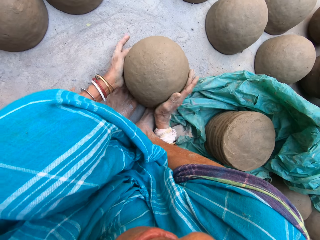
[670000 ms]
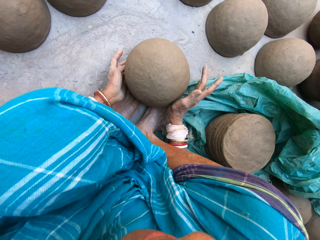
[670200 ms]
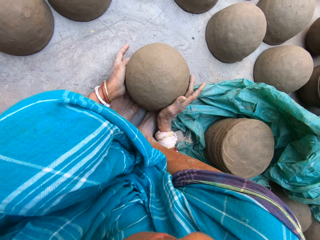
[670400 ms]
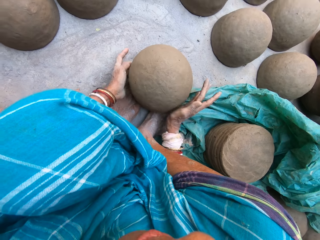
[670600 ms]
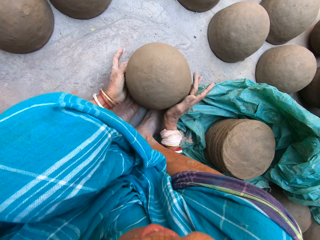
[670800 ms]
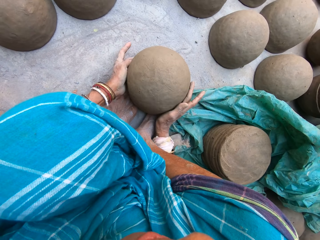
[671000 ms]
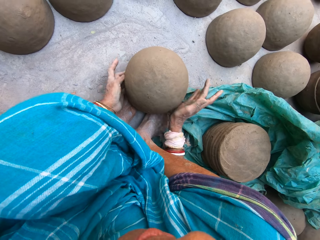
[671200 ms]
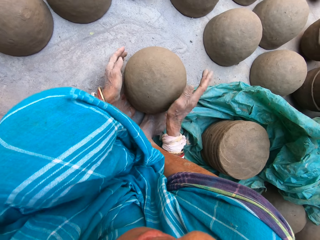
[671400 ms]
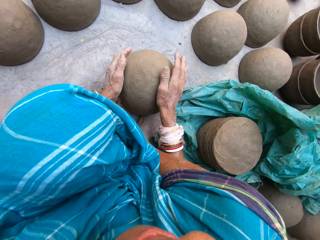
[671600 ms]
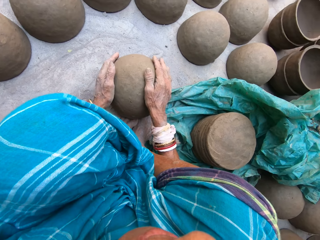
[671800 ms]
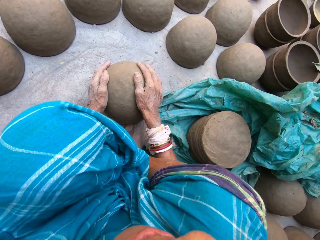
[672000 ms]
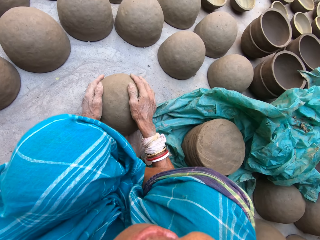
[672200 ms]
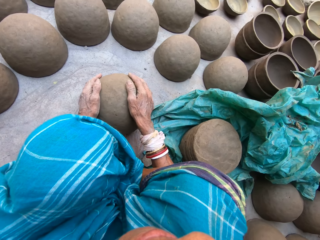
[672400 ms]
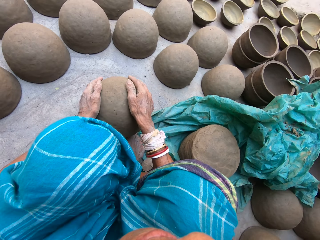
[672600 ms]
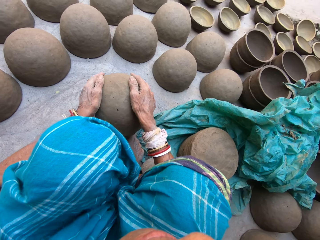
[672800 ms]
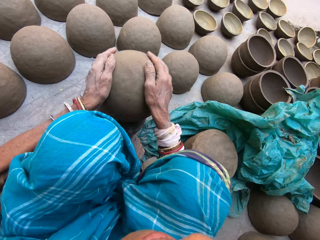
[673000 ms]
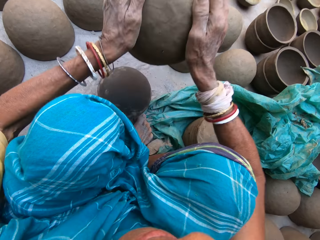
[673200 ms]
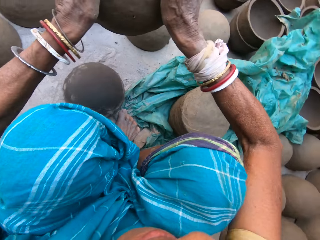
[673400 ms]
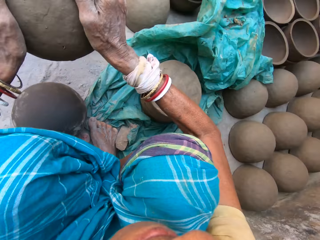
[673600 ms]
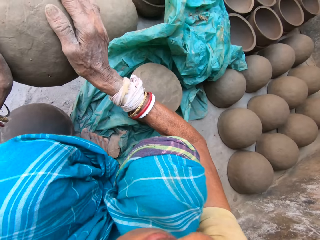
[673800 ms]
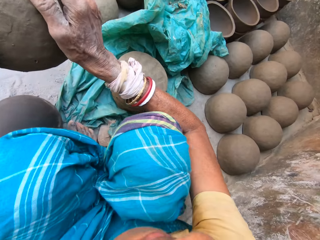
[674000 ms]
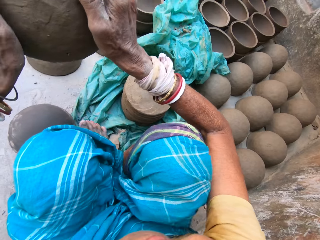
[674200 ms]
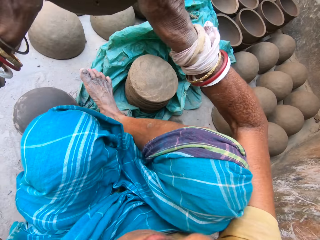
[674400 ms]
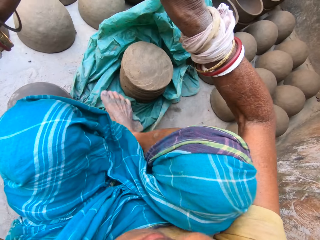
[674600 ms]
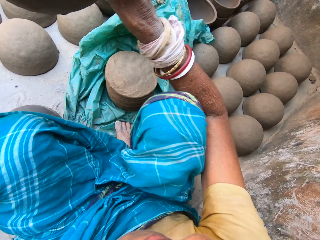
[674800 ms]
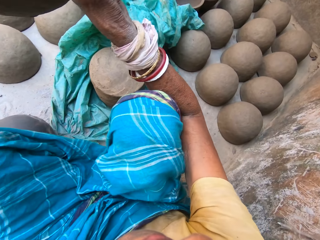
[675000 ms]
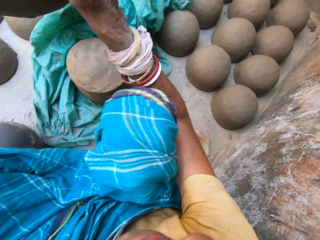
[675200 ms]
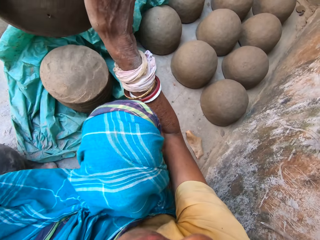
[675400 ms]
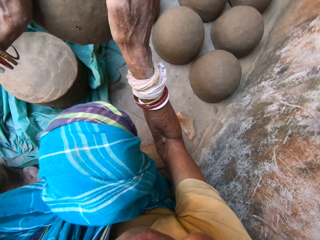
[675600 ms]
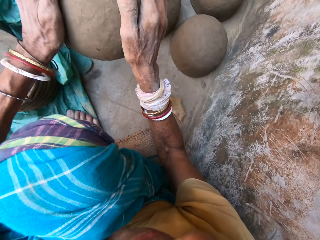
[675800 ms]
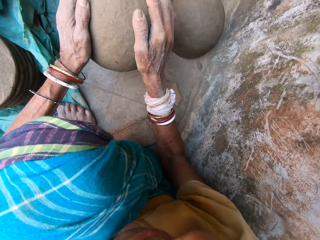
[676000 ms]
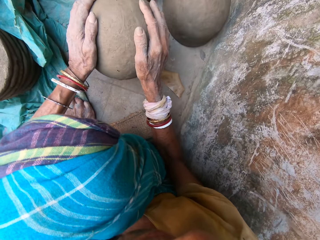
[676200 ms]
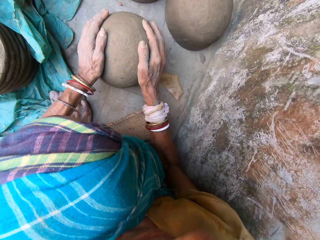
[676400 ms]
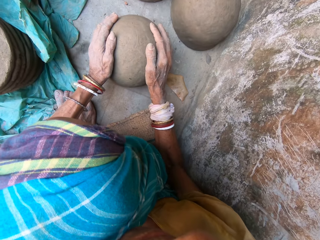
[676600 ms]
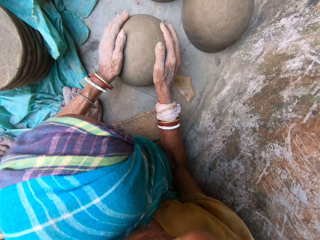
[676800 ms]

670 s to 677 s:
The camera wearer talks. They pick up the clay pot from the wooden block. They step on the polythene bag on the floor. They place the clay pot on the ground.

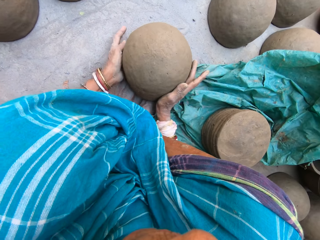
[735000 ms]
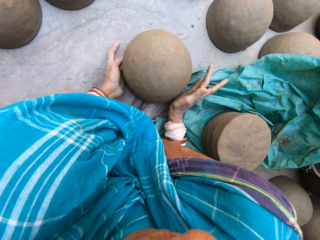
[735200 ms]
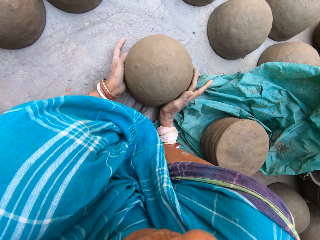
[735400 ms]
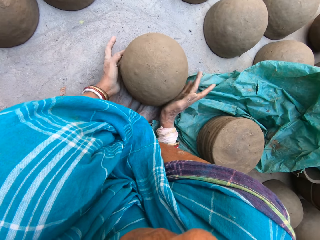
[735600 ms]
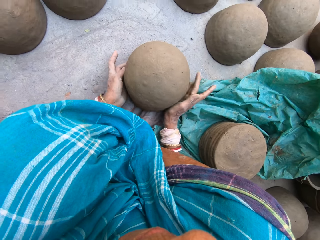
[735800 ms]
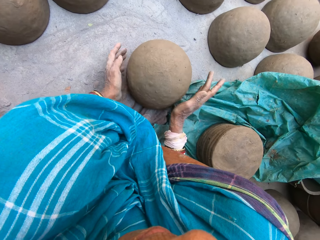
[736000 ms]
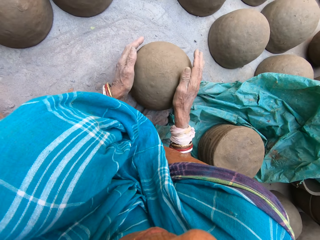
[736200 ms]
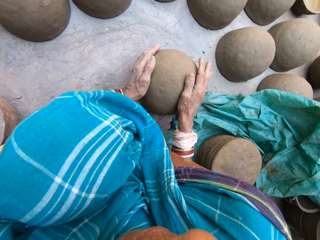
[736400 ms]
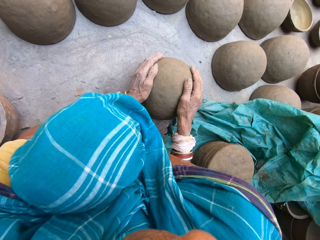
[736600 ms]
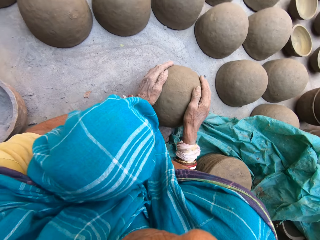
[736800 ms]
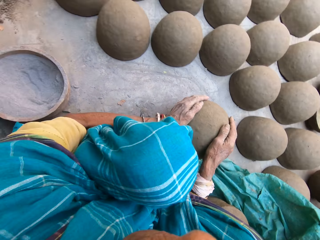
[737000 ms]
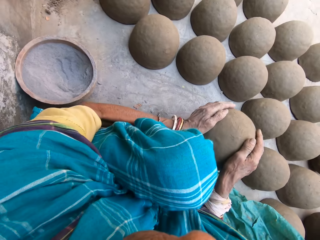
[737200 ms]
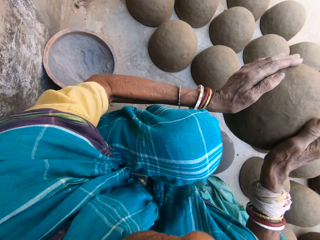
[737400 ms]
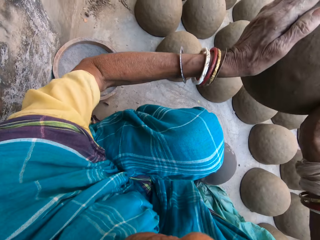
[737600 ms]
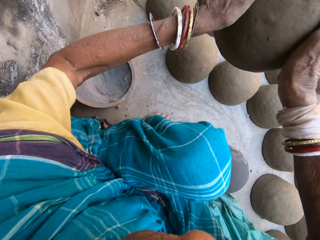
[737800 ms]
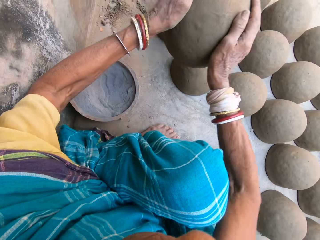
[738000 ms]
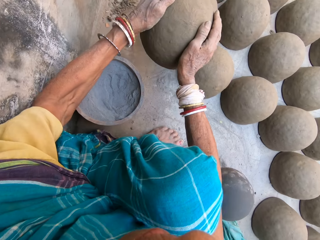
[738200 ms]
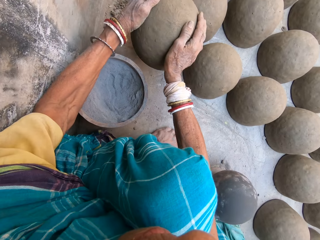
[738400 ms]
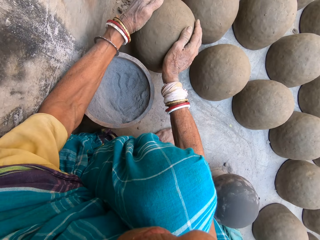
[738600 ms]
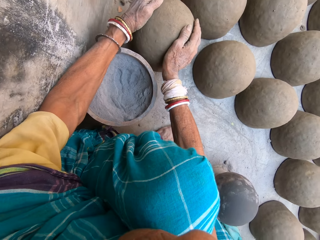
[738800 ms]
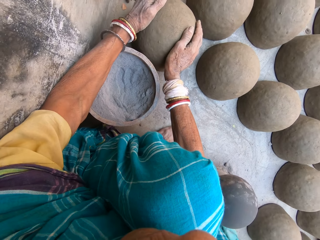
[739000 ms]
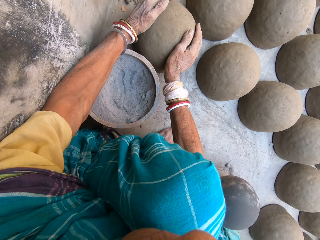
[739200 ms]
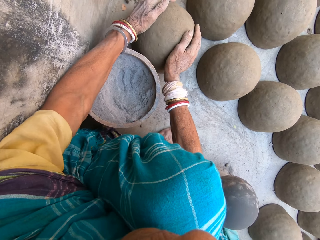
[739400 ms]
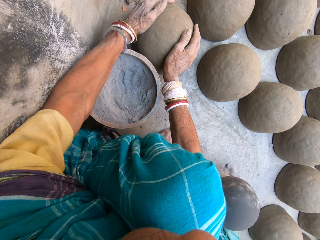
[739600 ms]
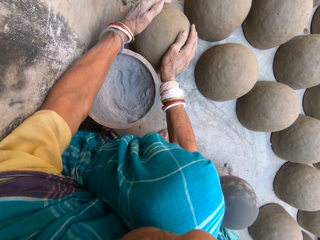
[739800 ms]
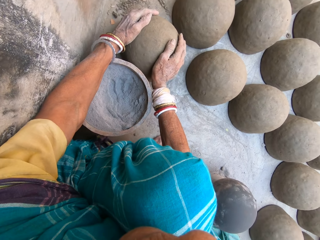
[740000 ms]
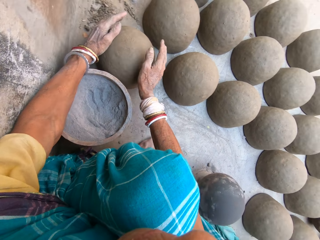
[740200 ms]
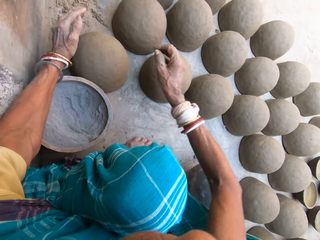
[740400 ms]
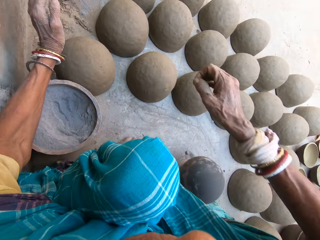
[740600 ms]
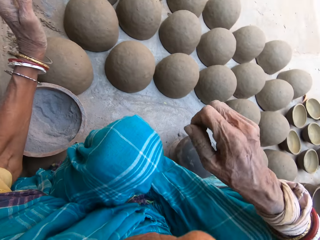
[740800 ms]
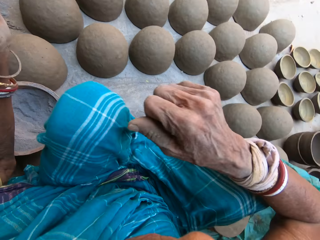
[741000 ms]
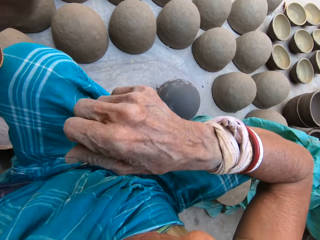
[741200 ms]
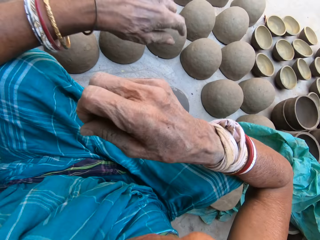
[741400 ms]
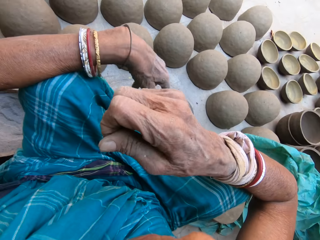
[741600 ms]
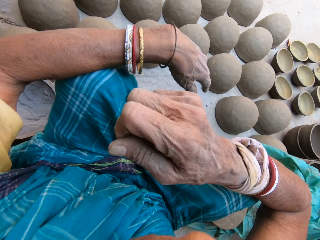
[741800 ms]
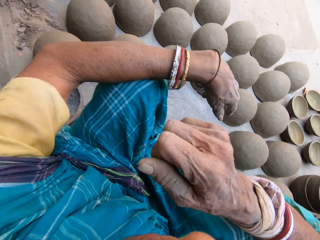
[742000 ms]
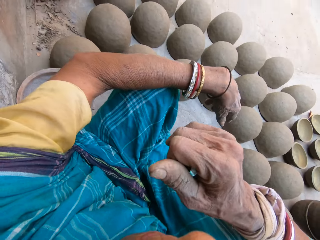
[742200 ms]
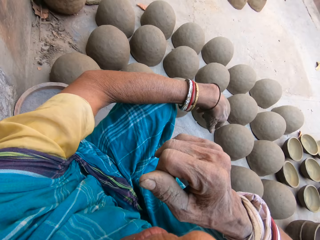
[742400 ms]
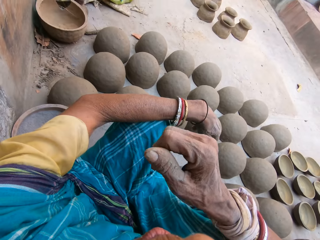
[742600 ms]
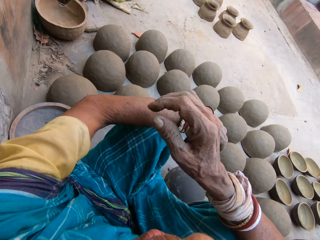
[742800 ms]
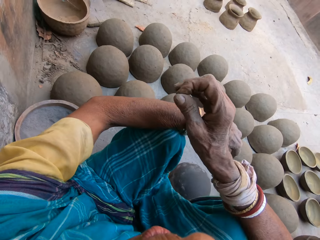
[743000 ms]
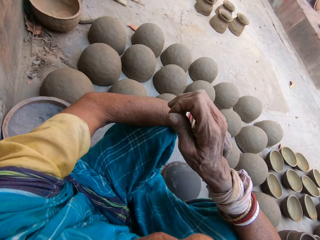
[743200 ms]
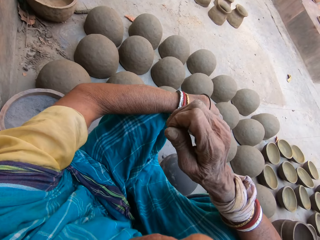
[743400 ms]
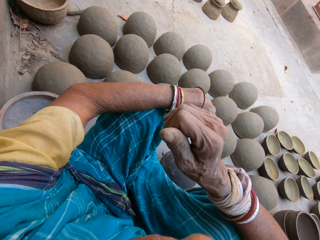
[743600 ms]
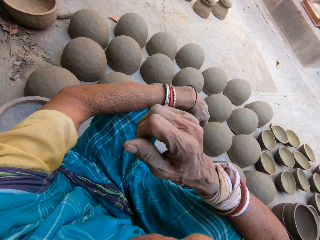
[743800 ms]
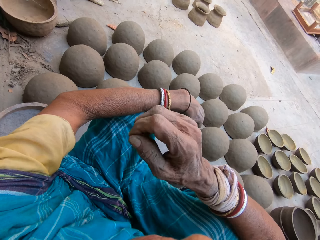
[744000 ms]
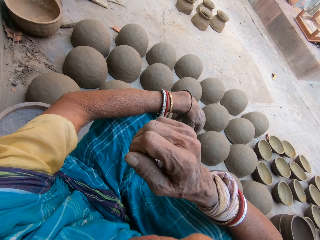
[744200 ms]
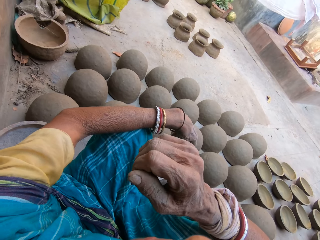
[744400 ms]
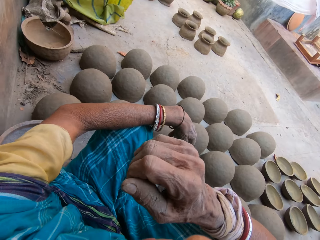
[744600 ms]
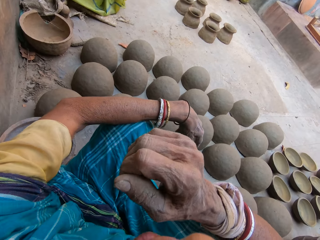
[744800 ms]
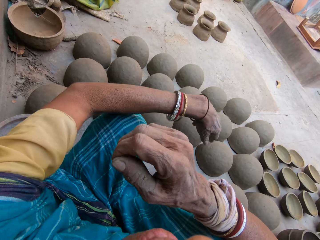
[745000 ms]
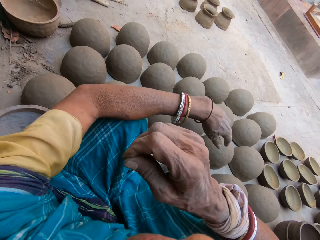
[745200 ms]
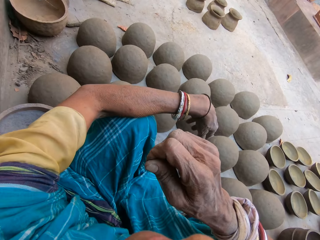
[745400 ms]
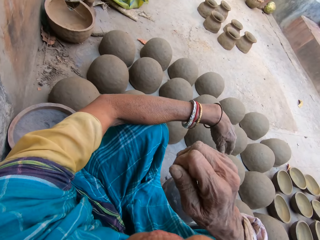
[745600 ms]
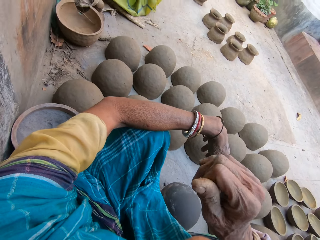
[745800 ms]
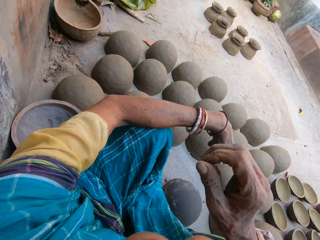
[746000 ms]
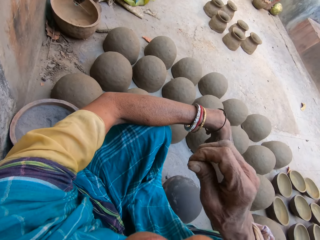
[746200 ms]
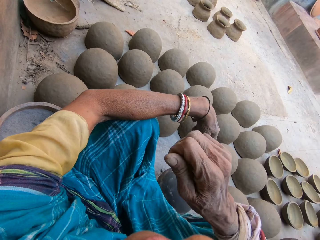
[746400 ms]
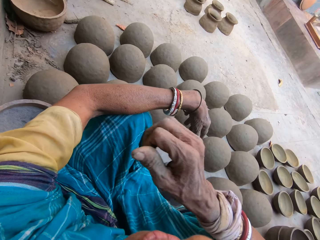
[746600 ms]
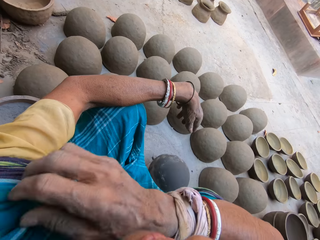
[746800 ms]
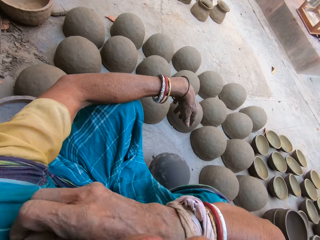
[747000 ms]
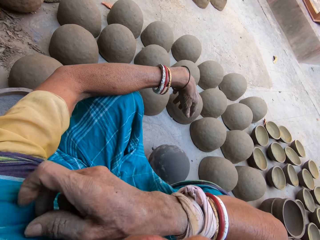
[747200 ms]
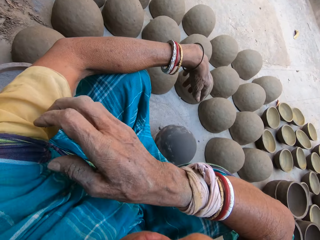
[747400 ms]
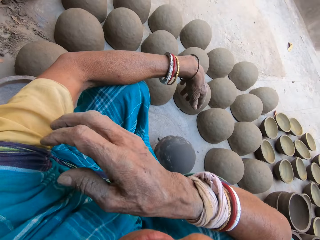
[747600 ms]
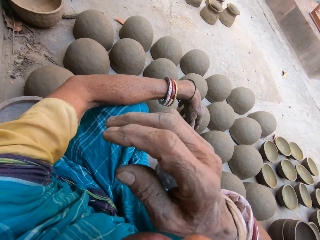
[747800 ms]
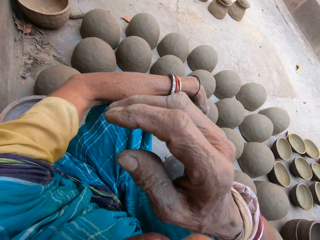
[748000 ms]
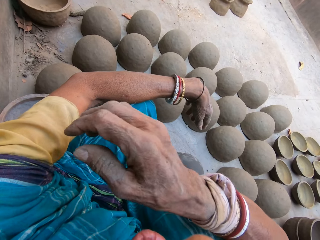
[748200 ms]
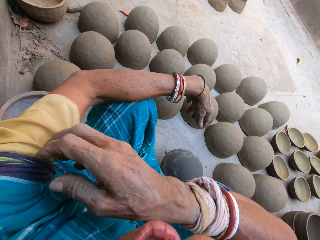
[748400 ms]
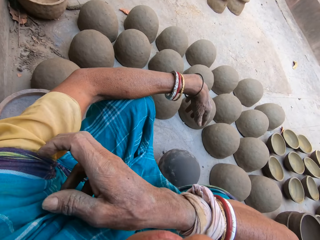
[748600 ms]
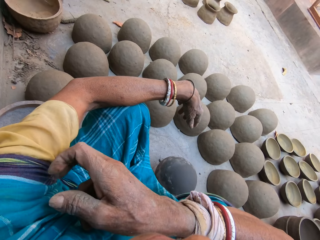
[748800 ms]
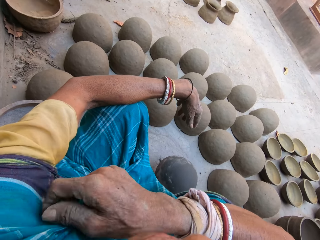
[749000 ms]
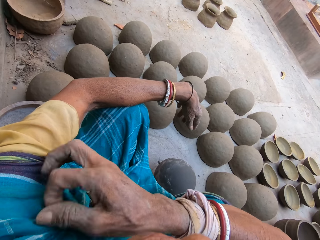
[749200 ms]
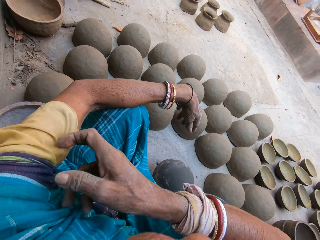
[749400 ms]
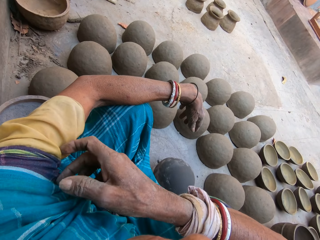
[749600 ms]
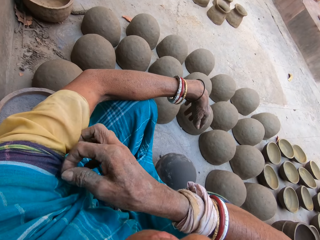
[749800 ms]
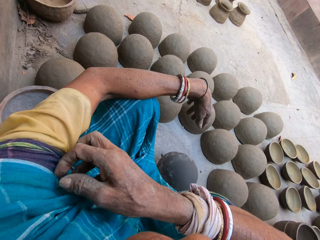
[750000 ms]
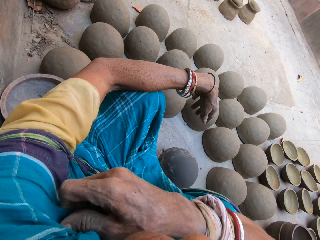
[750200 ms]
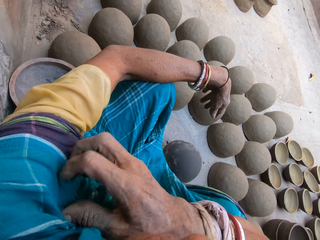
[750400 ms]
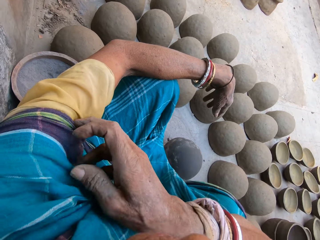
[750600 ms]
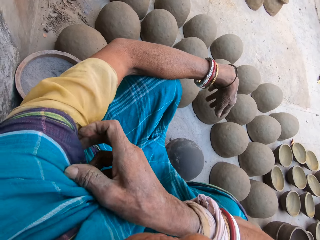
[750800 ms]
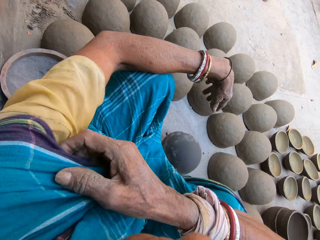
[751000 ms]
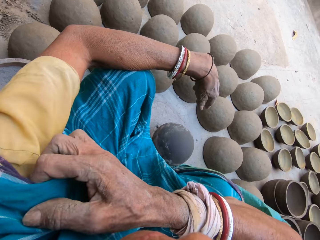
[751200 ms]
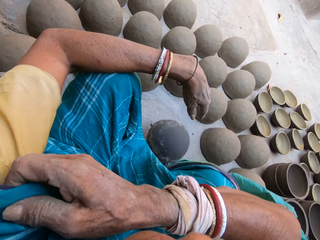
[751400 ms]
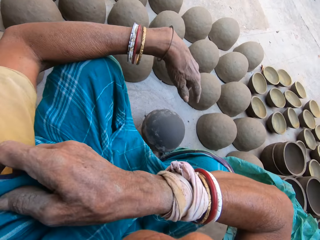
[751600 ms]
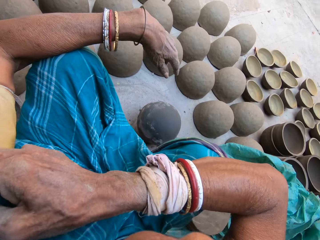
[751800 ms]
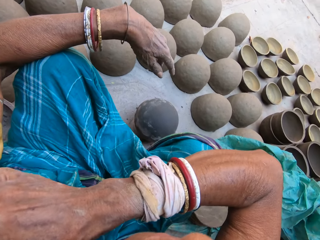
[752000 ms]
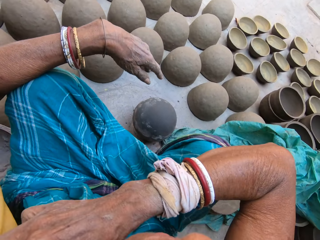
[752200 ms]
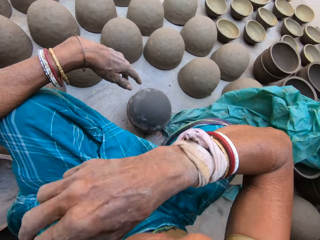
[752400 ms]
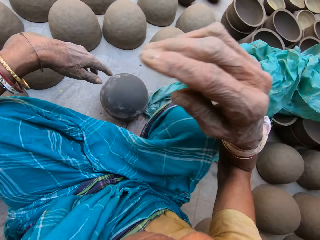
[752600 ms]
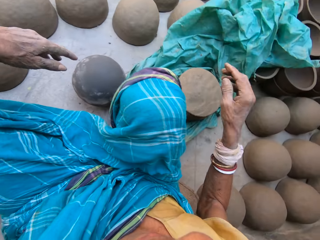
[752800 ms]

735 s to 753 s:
The camera wearer picks up the clay mold from the wooden block. They place the clay pot on the ground. They cough. They talk. They grab the shawl using the right hand. They cough. They adjust the shawl.
